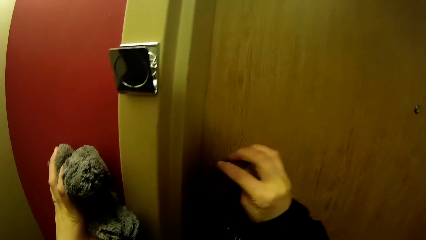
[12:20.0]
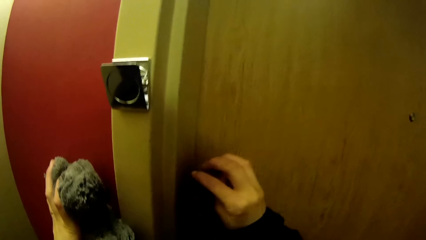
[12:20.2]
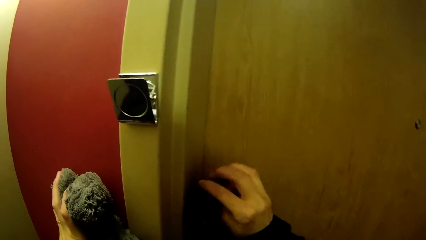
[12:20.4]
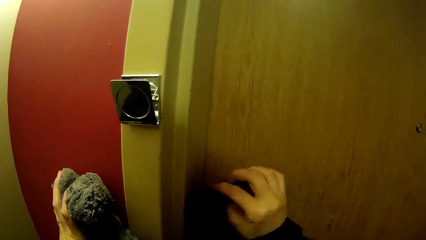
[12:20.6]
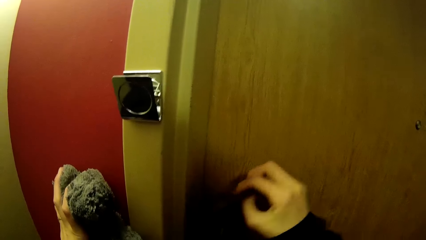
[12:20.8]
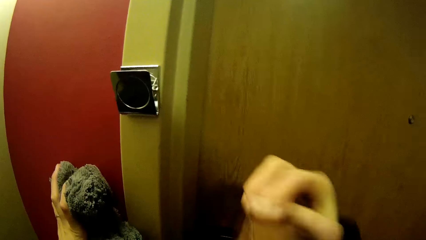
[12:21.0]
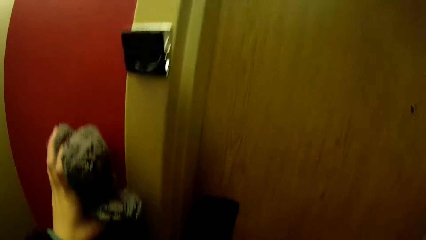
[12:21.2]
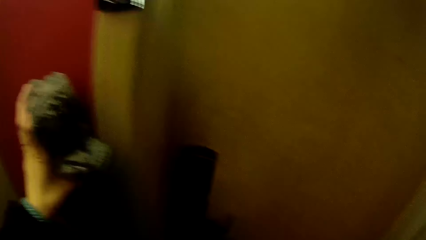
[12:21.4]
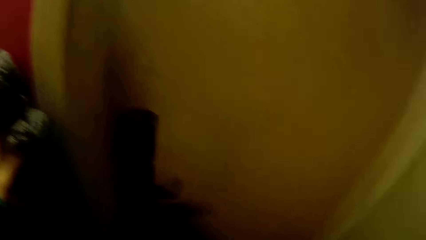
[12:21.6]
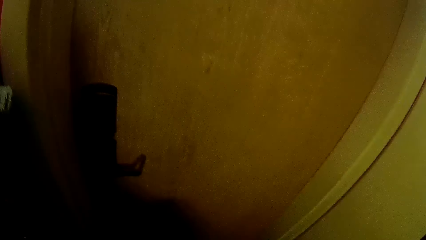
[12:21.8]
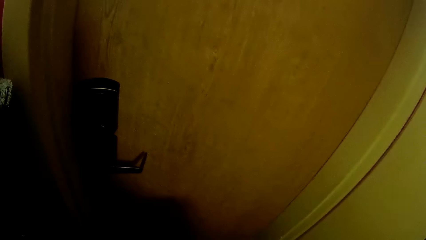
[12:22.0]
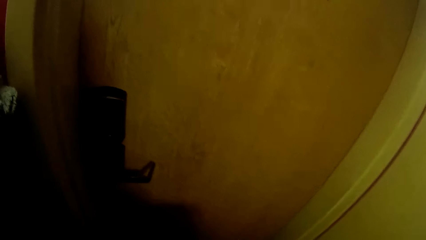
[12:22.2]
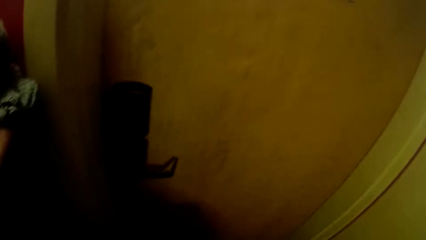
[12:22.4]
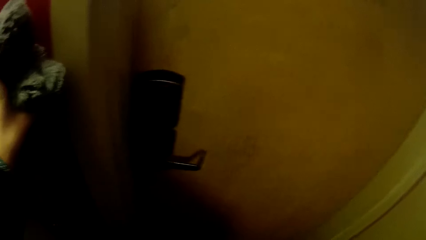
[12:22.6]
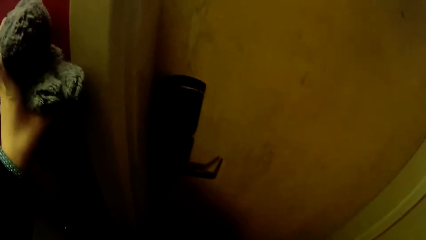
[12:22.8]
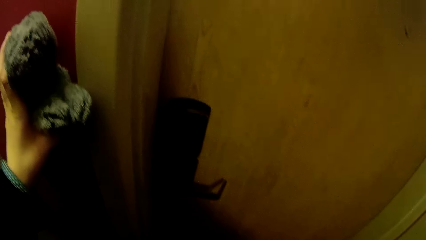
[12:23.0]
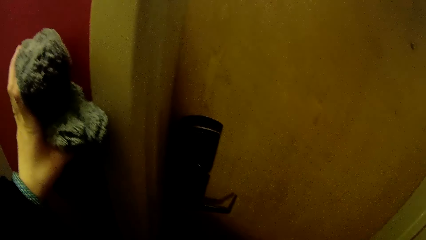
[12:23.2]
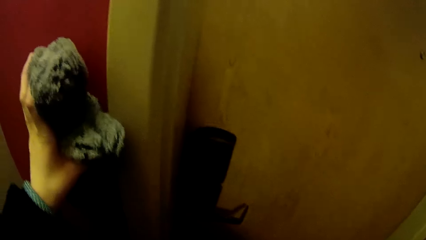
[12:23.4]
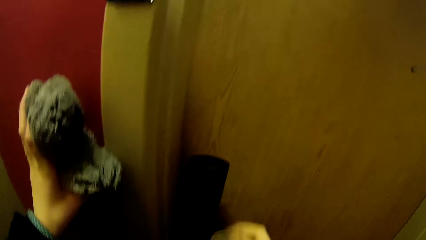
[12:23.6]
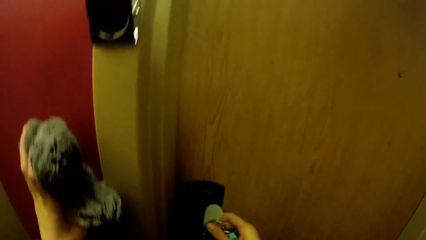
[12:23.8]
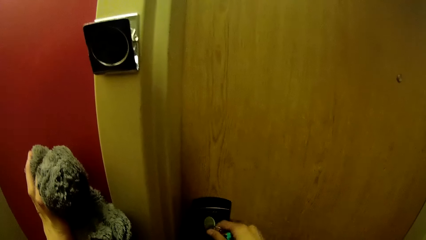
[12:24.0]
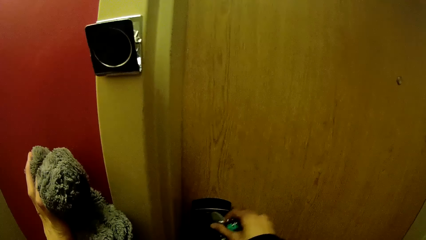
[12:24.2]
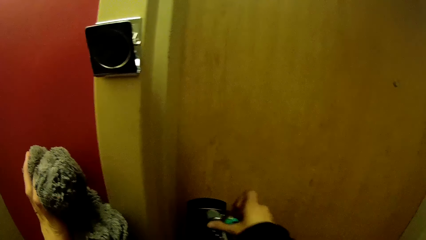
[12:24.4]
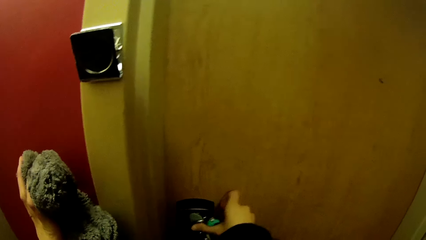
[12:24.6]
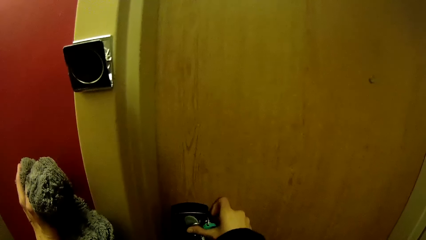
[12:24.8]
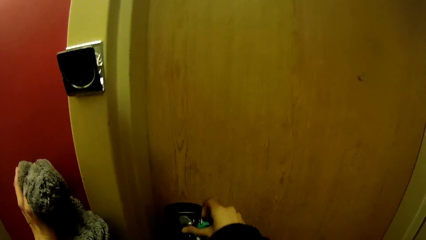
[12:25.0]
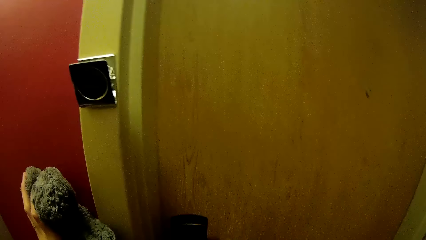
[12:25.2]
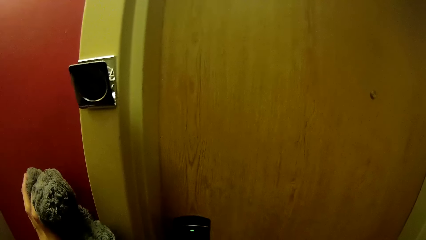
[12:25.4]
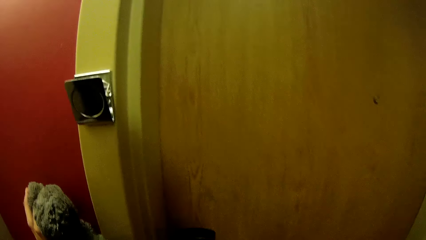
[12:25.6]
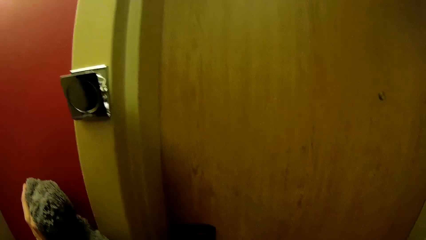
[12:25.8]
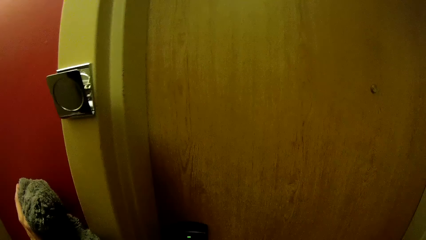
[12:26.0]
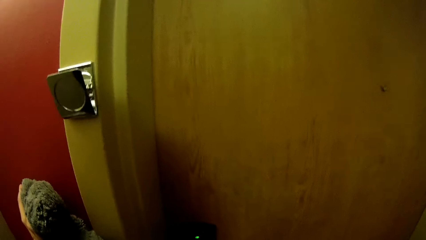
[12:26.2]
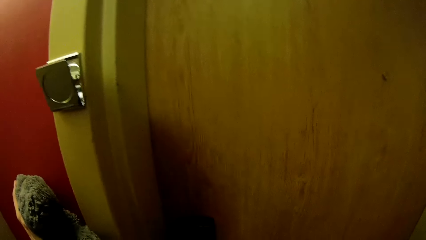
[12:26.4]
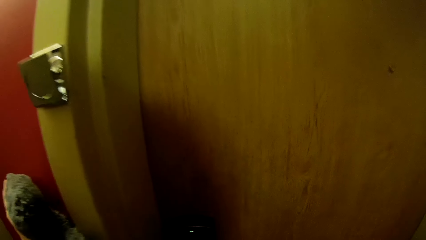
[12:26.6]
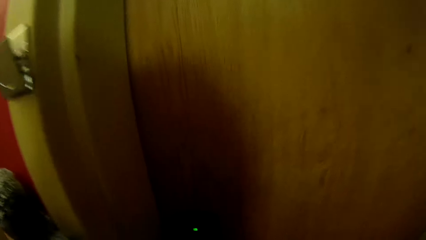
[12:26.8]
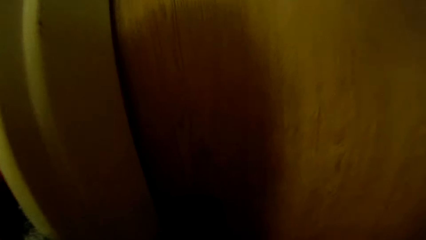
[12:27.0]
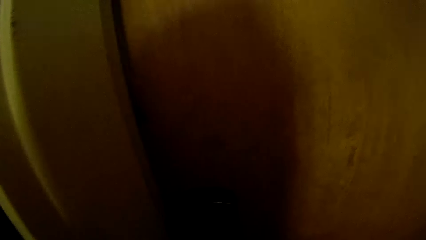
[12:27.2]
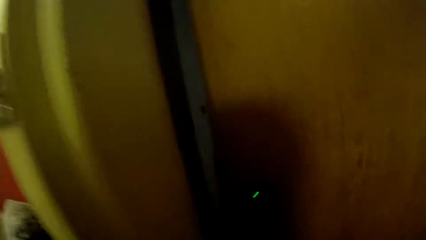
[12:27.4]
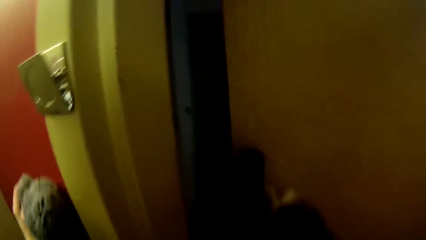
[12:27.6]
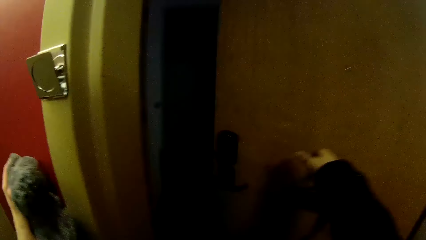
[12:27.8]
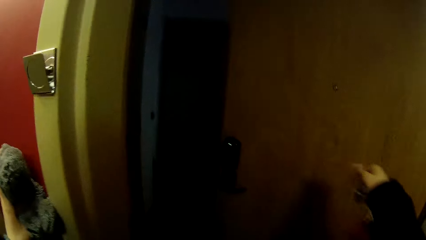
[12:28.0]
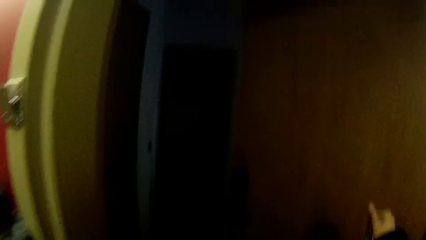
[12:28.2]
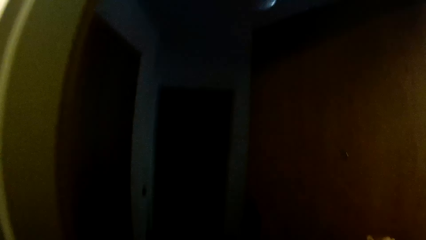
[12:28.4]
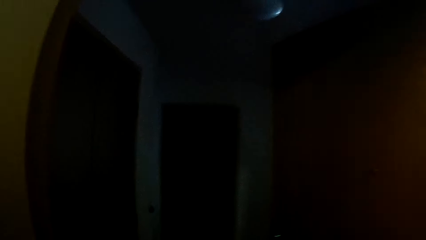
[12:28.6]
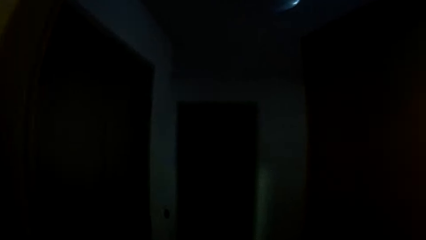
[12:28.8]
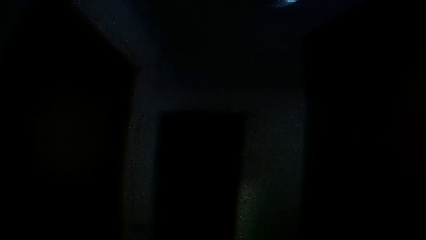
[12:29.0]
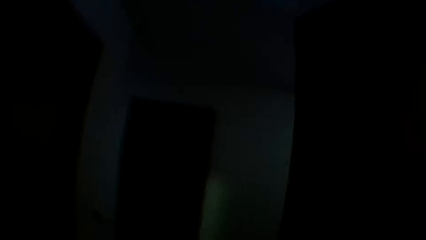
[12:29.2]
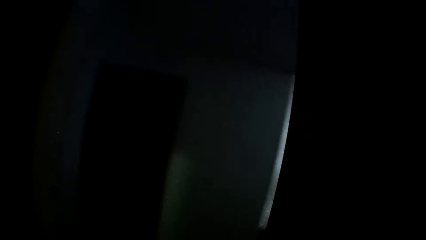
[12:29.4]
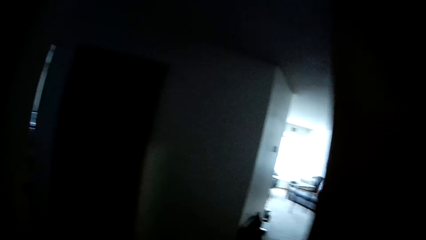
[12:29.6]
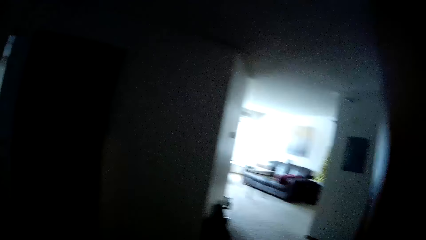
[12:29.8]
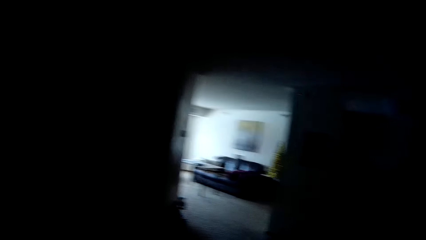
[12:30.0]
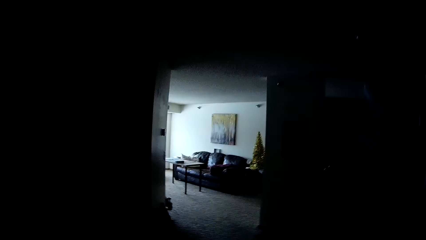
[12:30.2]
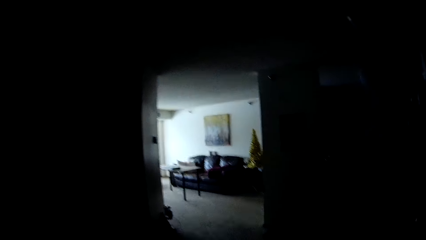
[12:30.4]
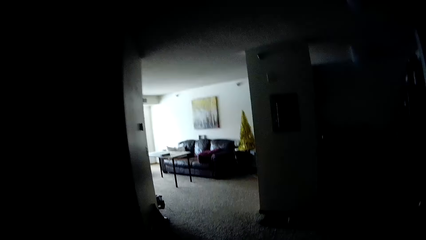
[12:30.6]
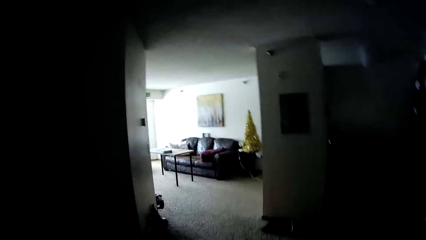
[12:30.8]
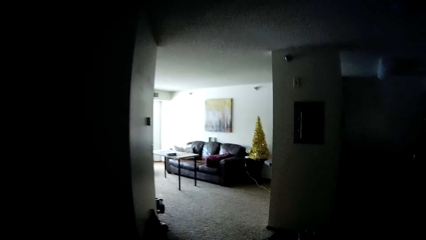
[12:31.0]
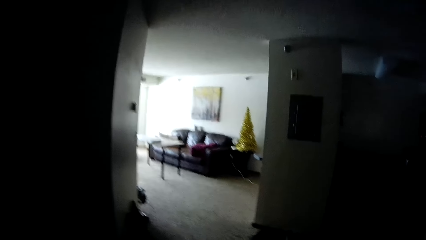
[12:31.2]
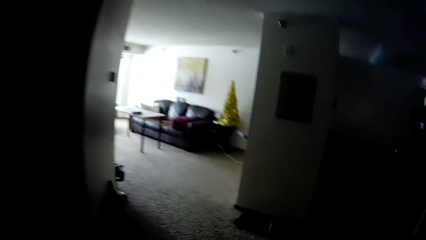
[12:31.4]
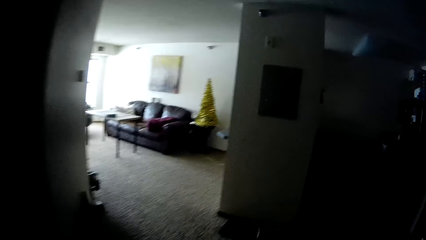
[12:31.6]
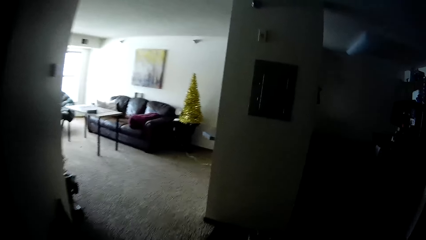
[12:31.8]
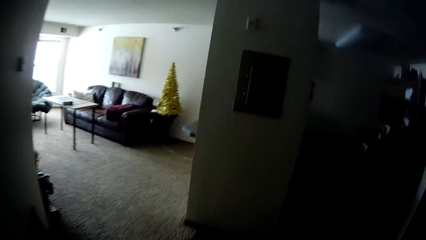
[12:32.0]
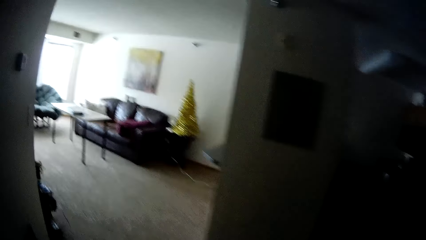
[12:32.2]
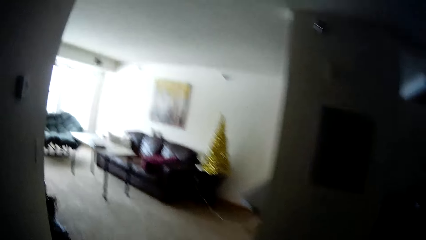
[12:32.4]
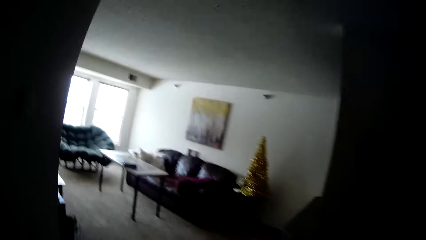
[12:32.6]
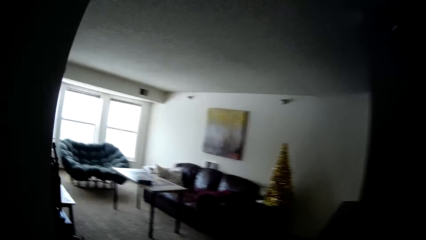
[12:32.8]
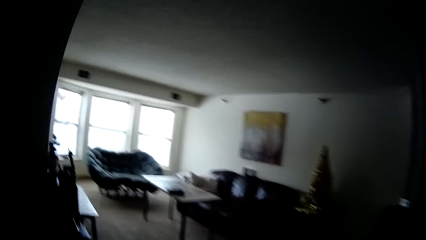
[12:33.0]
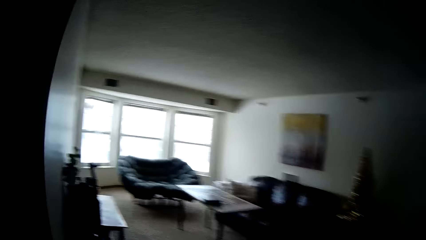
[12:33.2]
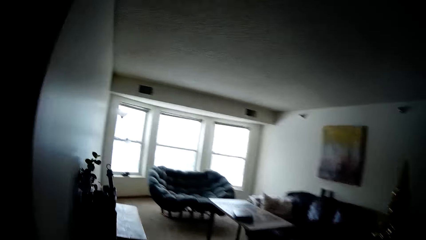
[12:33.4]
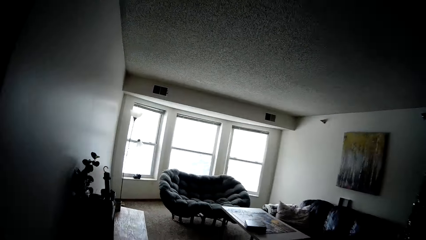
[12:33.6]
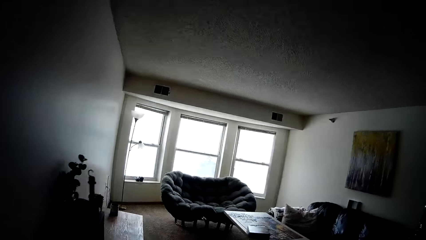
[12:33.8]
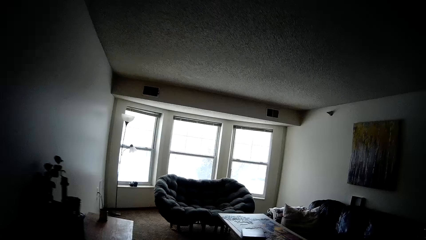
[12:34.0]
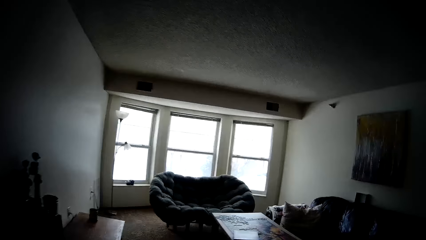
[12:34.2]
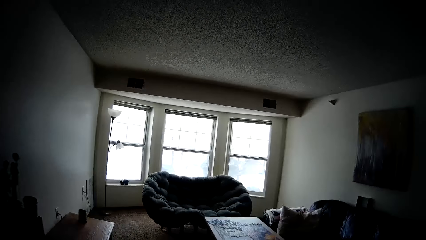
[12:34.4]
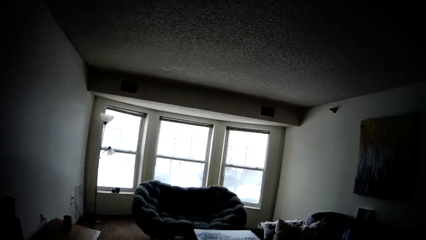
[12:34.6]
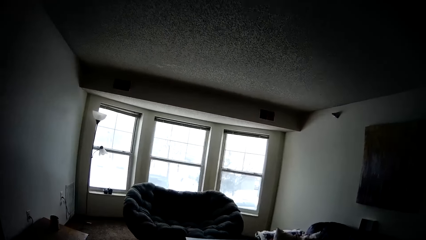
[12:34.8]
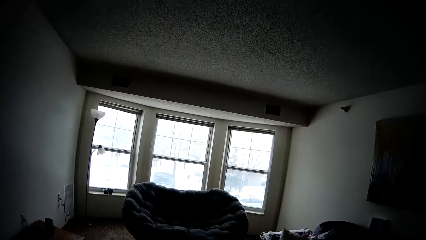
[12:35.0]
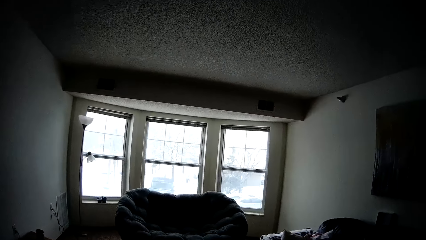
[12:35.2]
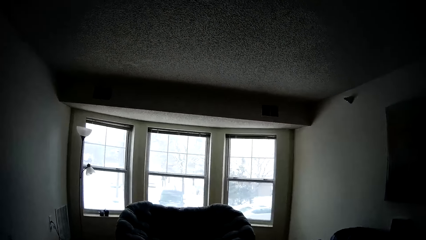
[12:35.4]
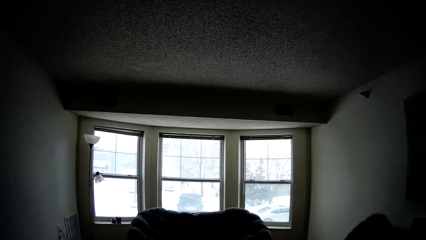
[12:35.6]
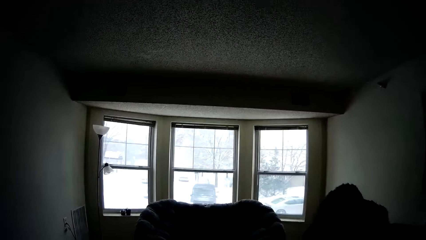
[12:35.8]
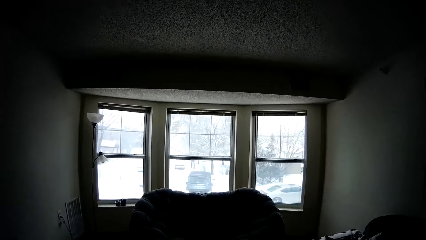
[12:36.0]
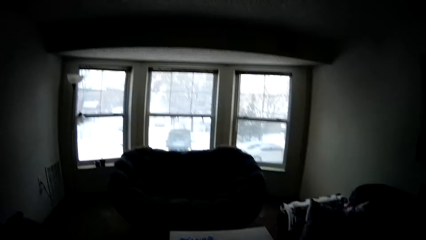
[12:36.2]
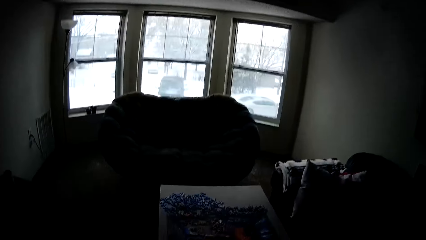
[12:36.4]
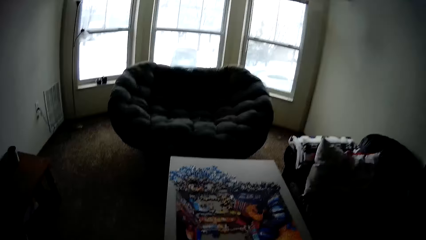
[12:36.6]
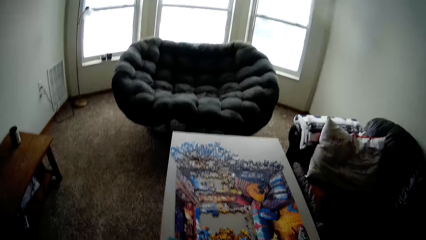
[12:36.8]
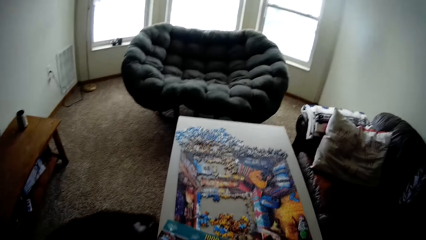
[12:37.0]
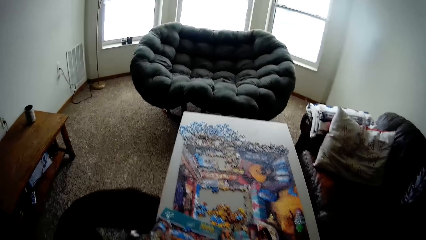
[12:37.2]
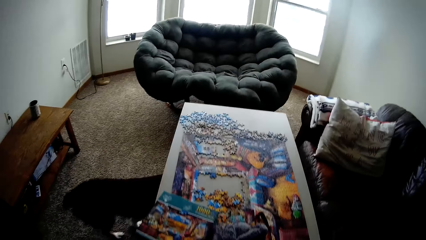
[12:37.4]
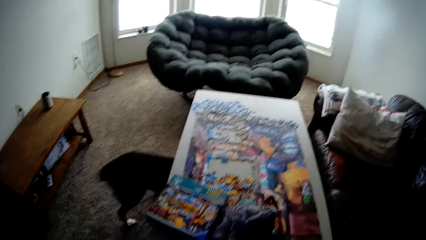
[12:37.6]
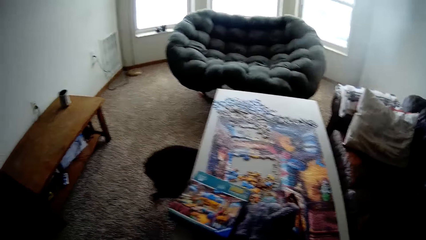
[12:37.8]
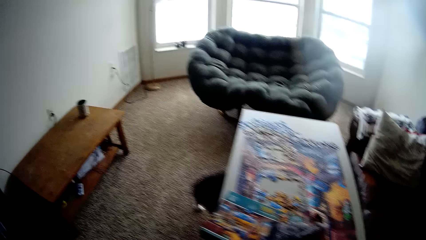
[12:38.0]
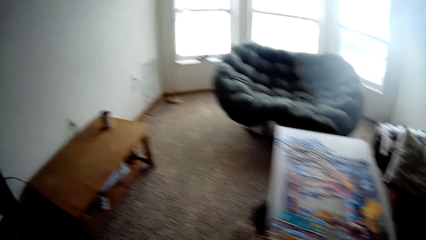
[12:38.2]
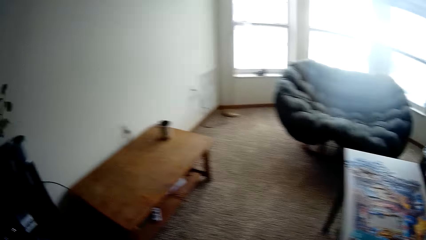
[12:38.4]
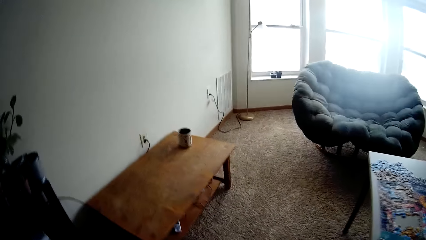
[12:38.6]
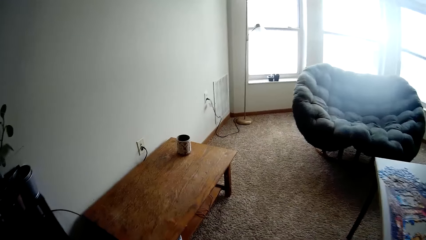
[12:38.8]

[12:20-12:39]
The camera wearer removes the keycard from the lock with her right hand. She unlocks the door with the keycard in her right hand. She pushes the door with her right hand. She walks towards a living room in the apartment. She drops the glove on a table with her right hand.
